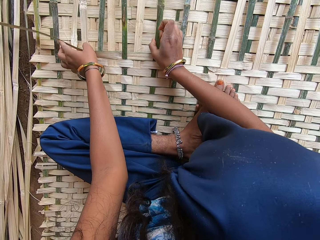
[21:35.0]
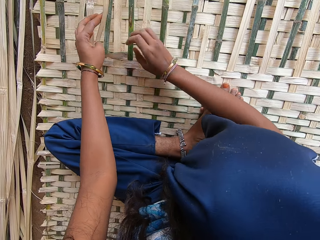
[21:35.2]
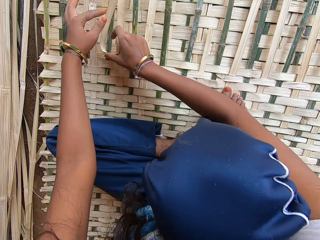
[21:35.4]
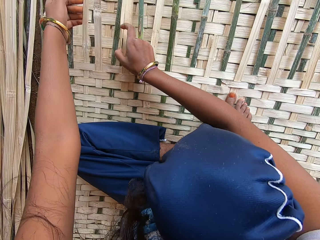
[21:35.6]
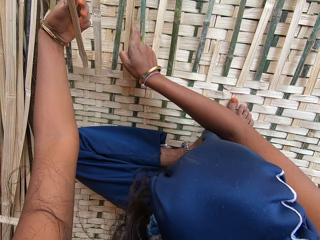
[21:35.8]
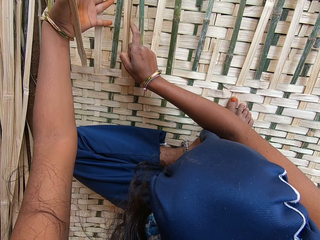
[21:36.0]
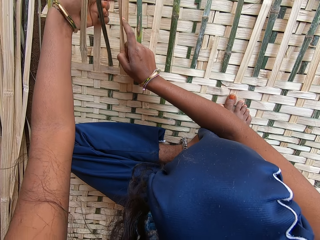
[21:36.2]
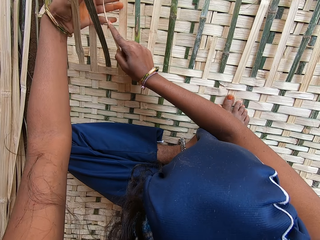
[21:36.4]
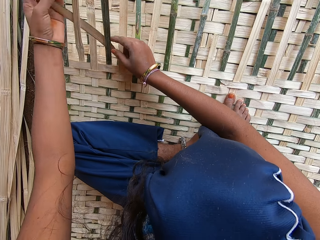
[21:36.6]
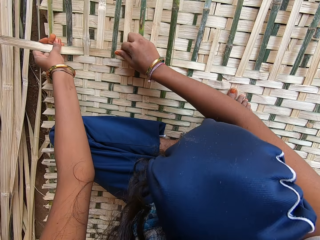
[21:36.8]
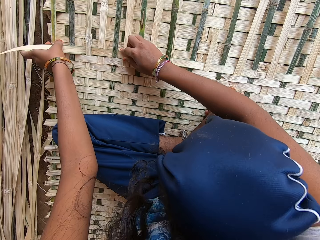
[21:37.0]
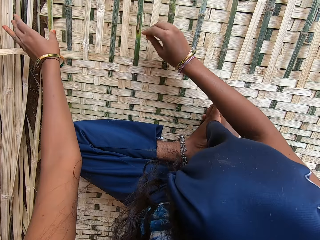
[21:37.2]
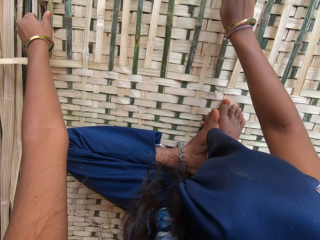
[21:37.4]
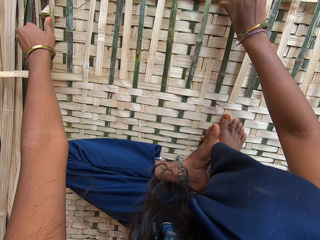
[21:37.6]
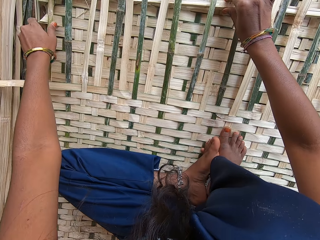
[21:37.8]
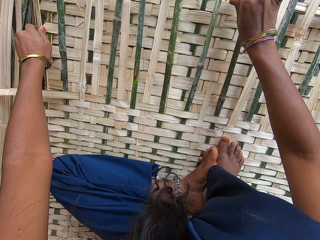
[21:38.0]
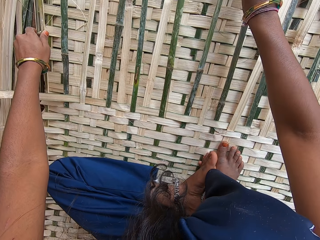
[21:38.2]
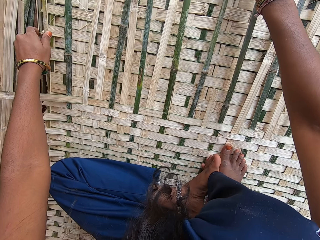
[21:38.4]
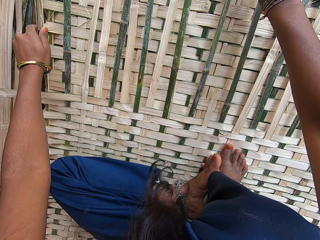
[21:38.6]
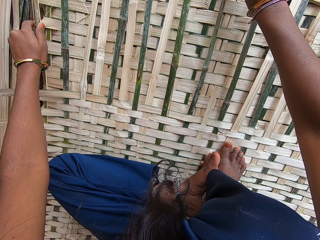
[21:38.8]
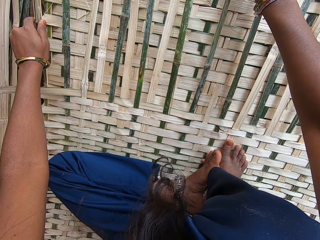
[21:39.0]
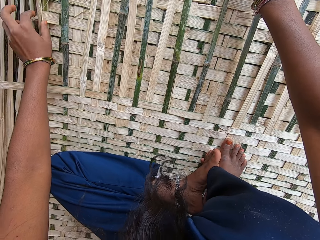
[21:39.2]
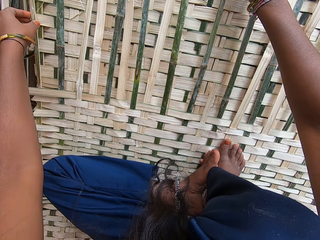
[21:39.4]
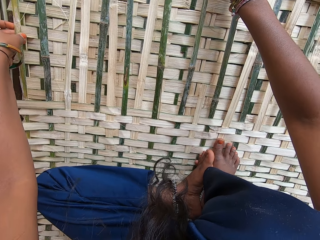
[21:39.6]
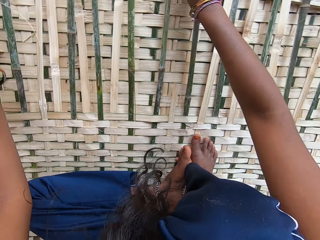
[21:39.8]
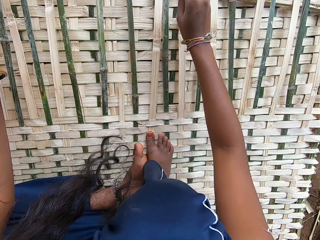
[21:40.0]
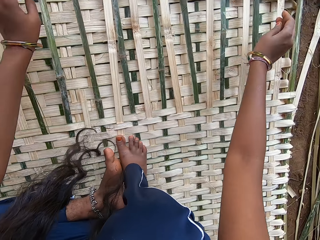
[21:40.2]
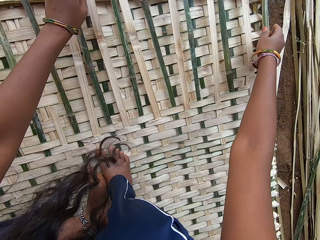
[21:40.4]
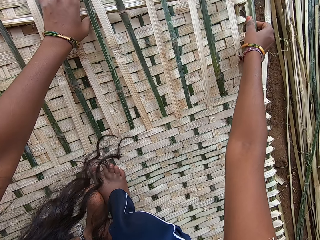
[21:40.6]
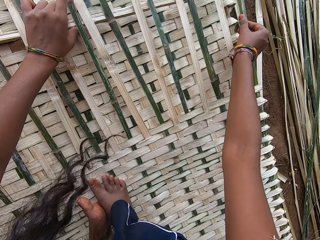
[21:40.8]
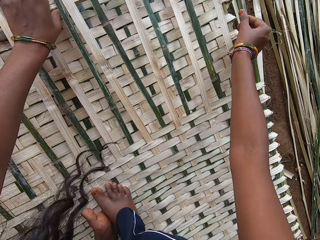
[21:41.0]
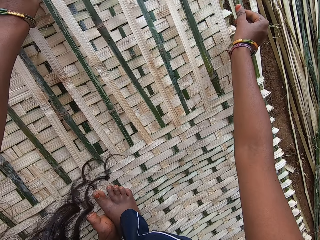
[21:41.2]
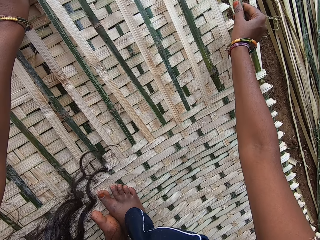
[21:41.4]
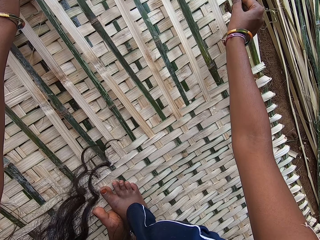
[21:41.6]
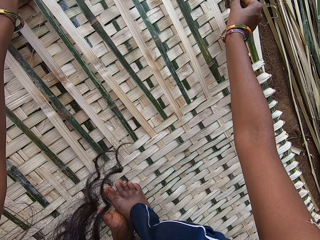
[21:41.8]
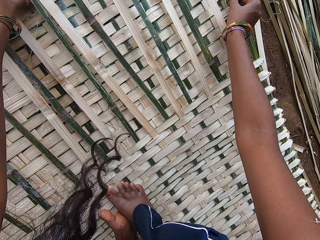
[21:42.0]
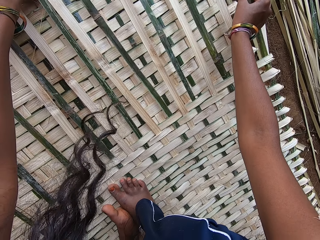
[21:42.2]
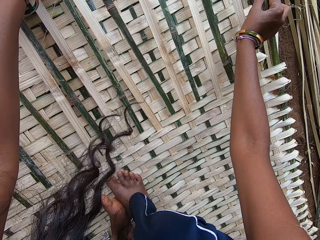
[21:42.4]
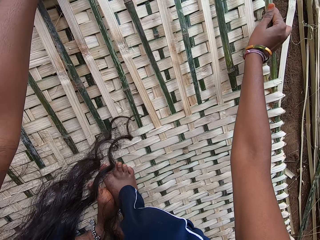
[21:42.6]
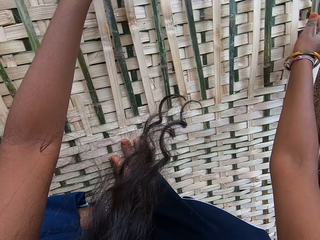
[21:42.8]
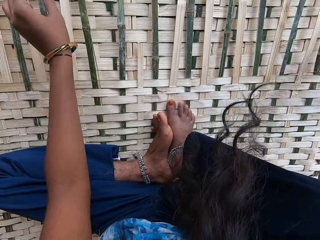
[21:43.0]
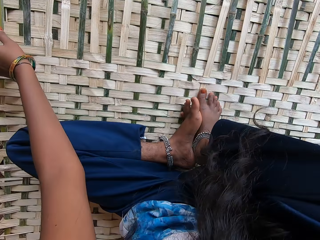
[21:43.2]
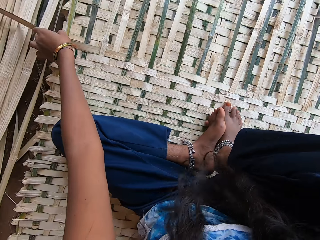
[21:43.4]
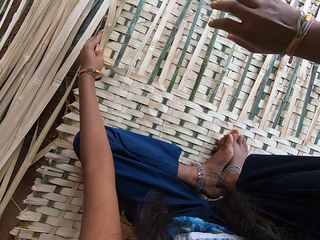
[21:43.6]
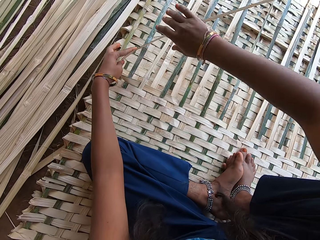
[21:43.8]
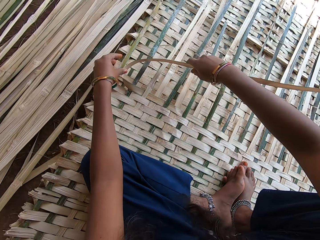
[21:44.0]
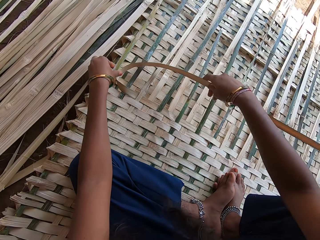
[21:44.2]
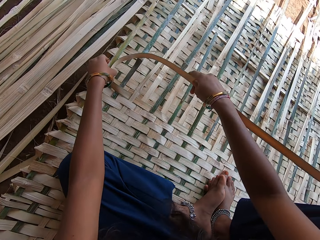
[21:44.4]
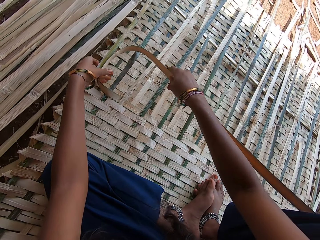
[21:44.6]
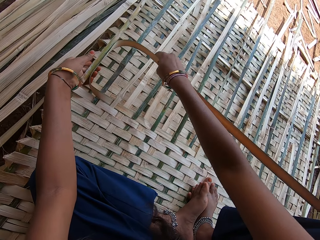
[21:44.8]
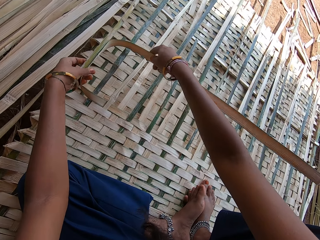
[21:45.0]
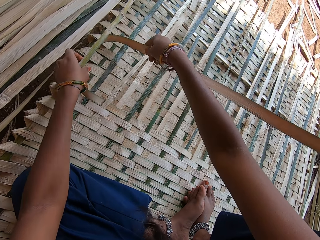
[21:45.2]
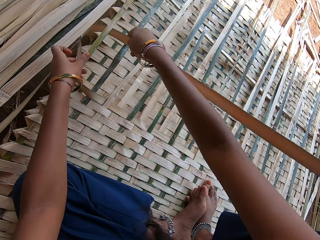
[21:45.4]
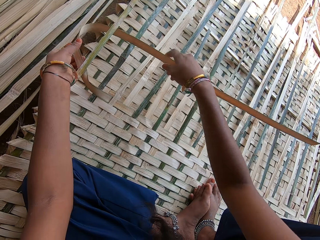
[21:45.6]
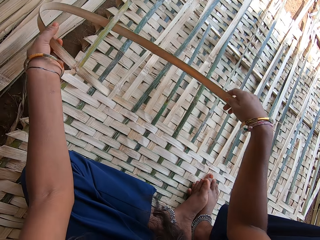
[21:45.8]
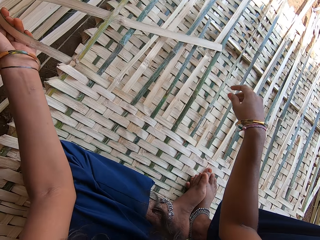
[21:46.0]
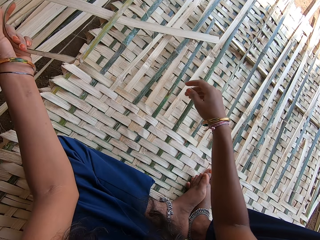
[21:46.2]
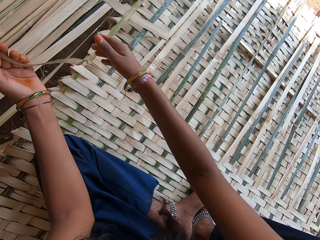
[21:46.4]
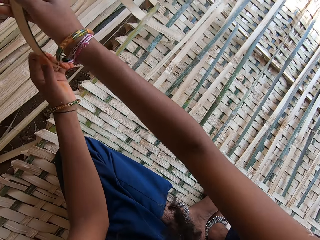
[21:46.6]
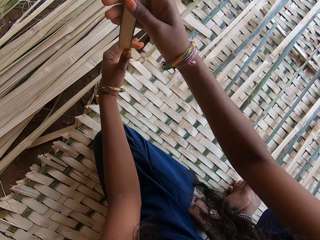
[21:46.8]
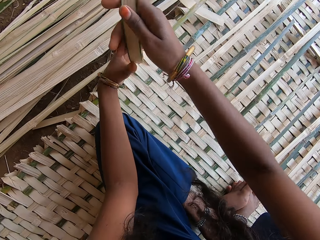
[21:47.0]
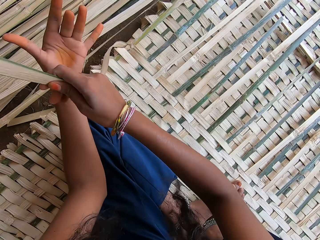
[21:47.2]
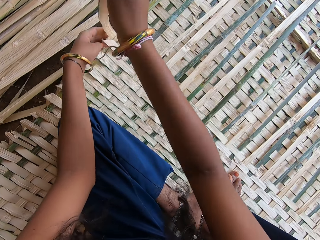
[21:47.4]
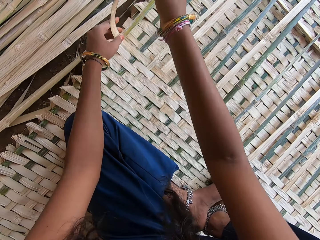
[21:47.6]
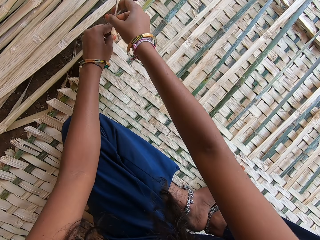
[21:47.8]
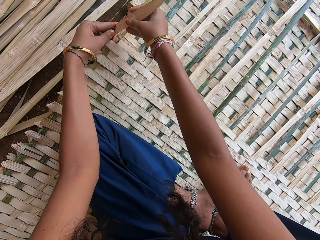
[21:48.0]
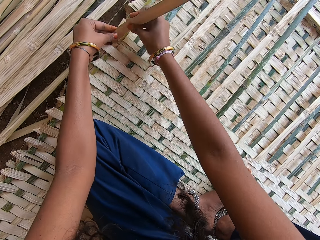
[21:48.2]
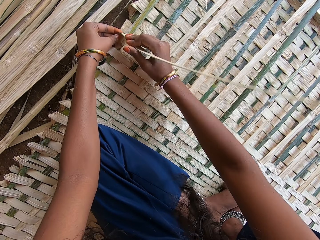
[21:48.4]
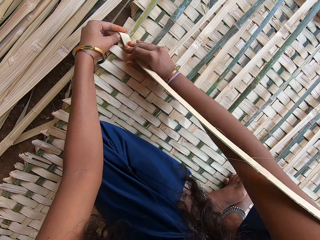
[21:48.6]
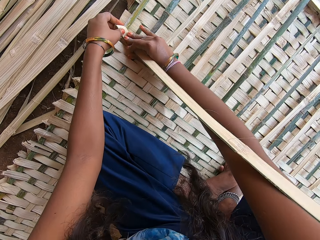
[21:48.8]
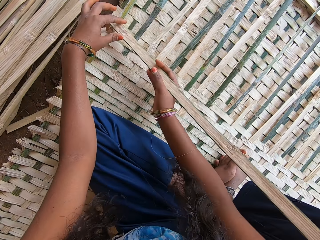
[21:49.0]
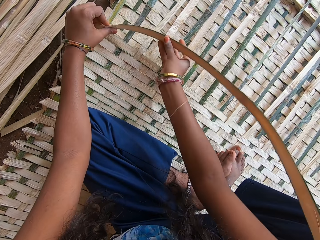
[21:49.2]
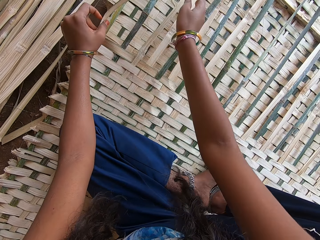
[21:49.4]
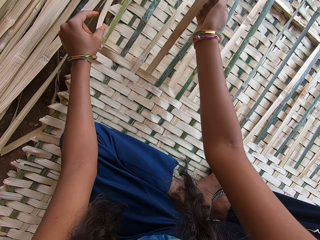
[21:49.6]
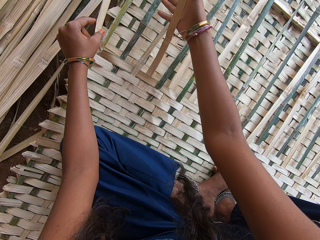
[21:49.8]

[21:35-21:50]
The camera wearer nips the bamboo stick on the mat with the right hand. They stare around. They nip the bamboo stick on the mat with the left hand. They stare around. They fold the bamboo stick with both hands. They plait the mat with bamboo sticks. They pull the bamboo stick with the left hand. They twist the bamboo stick with both hands.

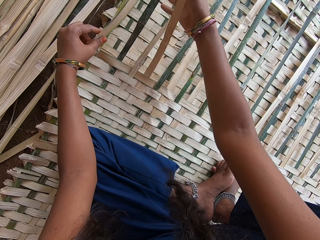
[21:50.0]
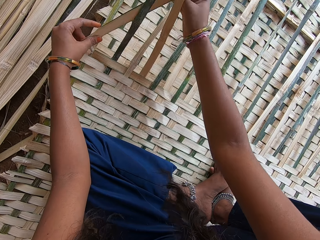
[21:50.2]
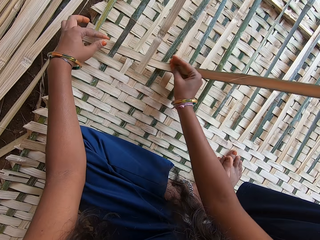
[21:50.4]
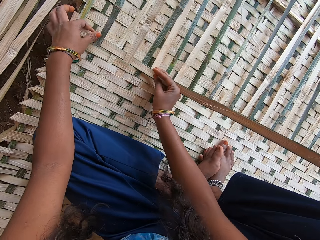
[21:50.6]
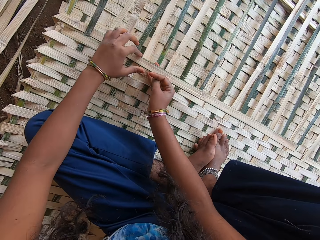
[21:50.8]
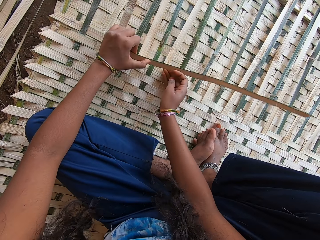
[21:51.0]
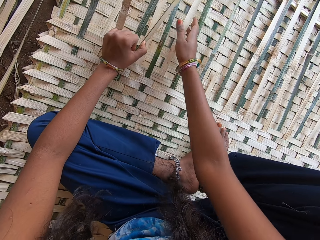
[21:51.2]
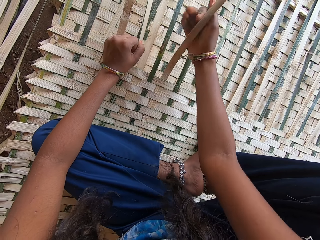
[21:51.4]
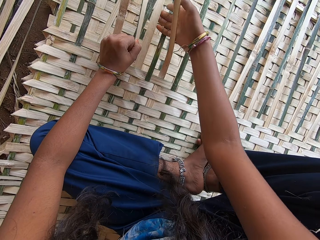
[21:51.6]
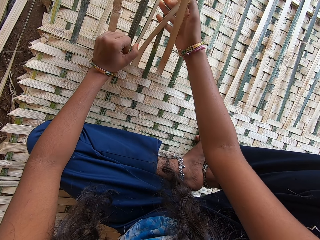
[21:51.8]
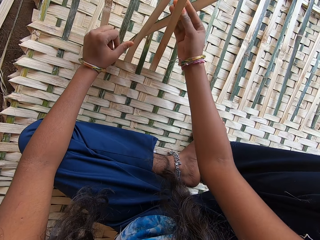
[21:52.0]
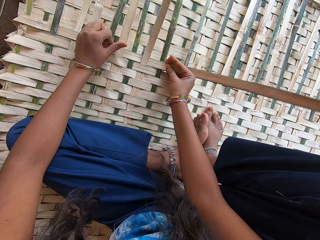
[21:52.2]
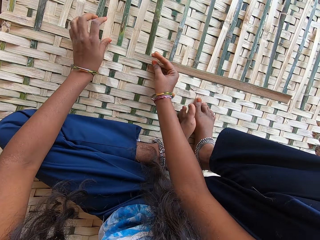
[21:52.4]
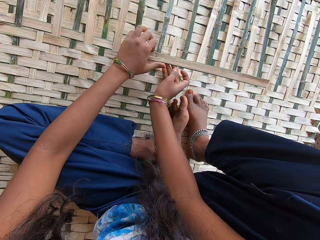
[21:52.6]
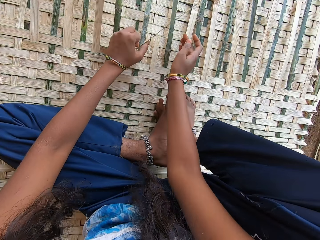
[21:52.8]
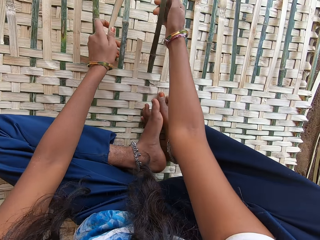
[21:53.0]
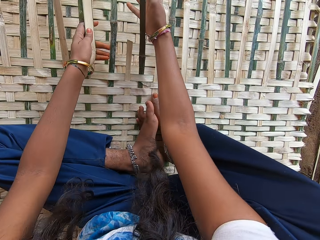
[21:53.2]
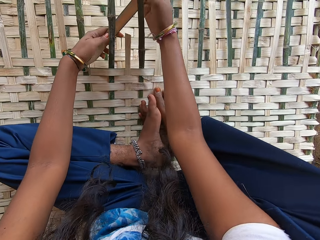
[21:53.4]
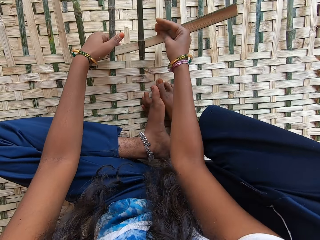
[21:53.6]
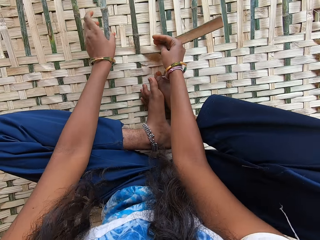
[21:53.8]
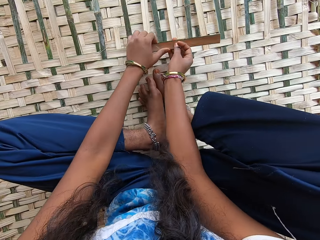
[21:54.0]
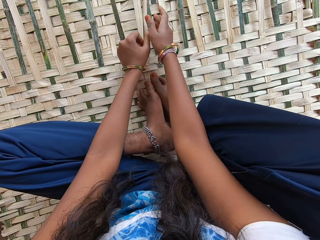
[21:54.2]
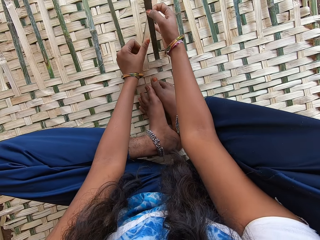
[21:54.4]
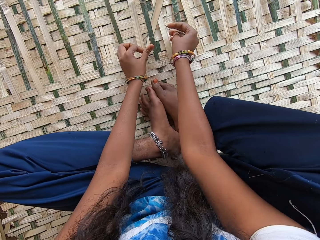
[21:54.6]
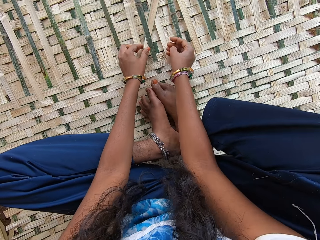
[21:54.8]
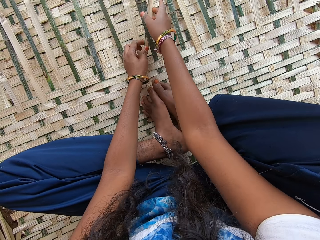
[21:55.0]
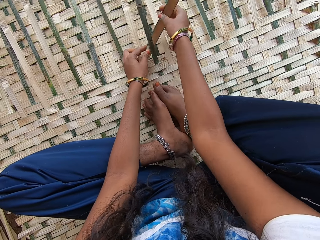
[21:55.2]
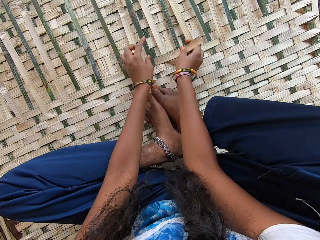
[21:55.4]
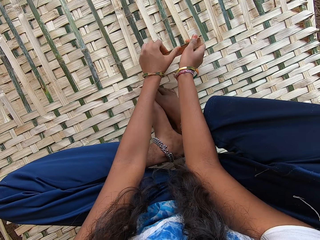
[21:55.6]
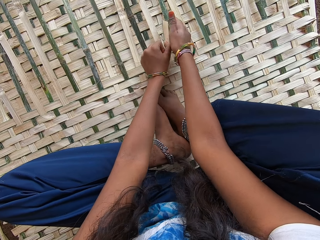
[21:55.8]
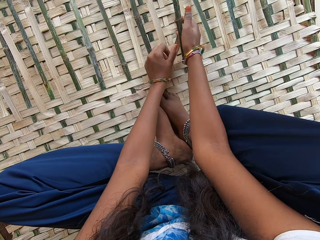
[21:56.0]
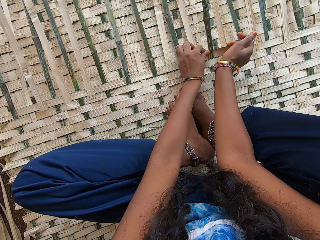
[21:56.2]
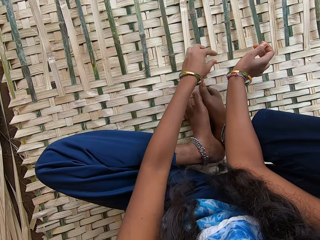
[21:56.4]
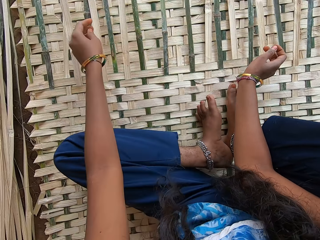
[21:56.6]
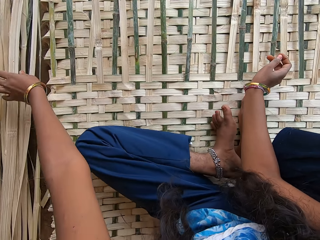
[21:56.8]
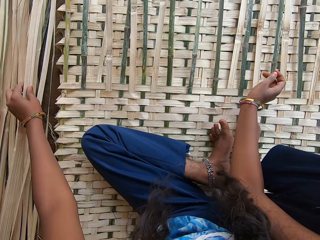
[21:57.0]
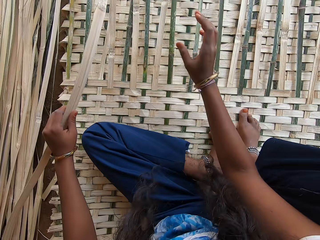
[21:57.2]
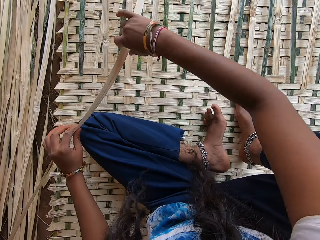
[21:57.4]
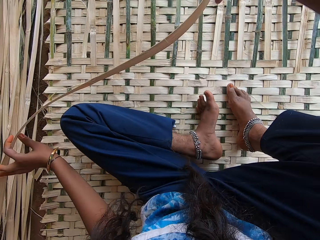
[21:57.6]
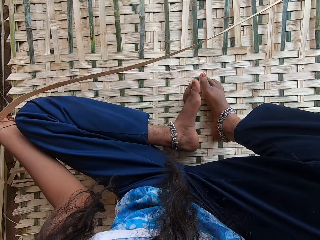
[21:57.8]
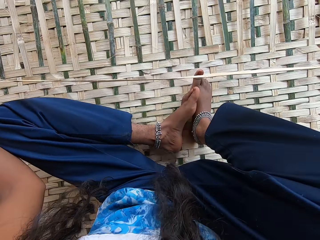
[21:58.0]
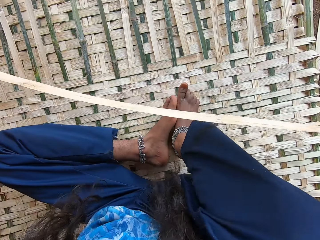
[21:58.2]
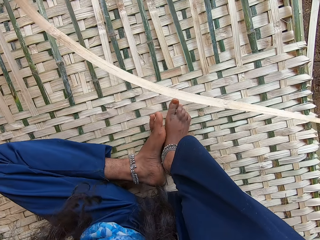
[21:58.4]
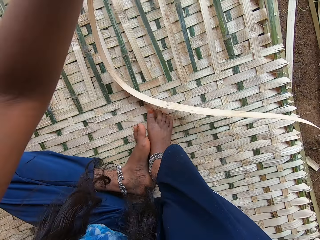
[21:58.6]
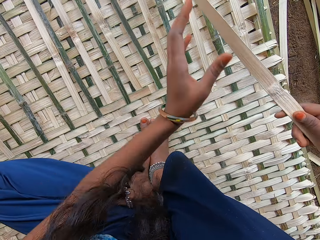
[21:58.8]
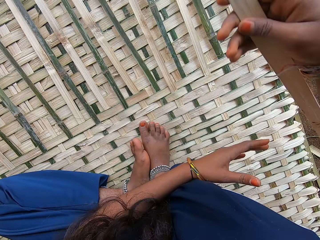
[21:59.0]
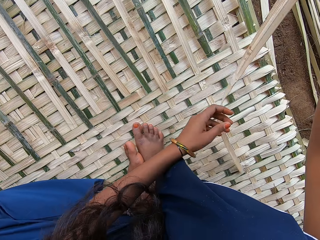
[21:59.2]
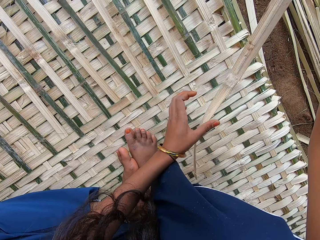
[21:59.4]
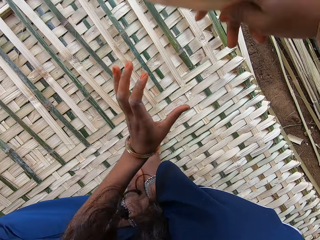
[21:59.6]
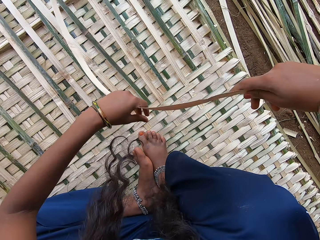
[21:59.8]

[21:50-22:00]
The camera wearer plaits the mat with bamboo sticks. They stare around. They pick up the bamboo stick on the ground with the left hand. They hold the bamboo stick with both hands.
